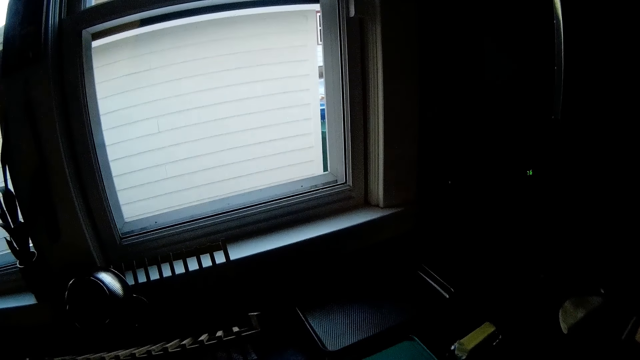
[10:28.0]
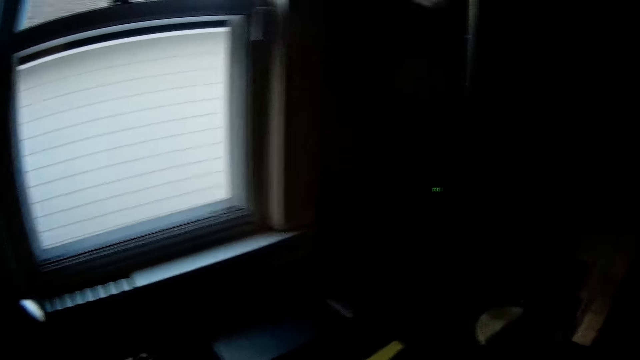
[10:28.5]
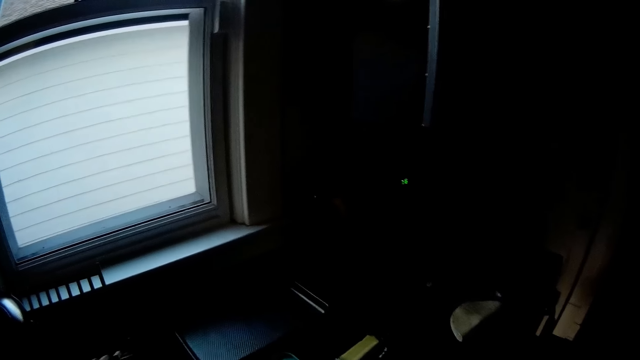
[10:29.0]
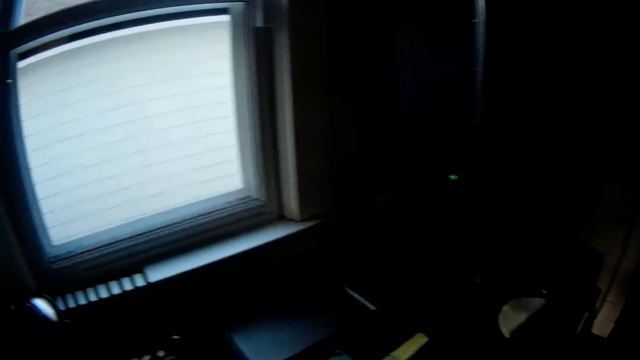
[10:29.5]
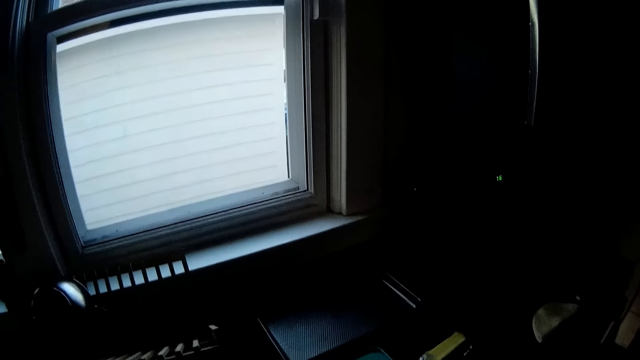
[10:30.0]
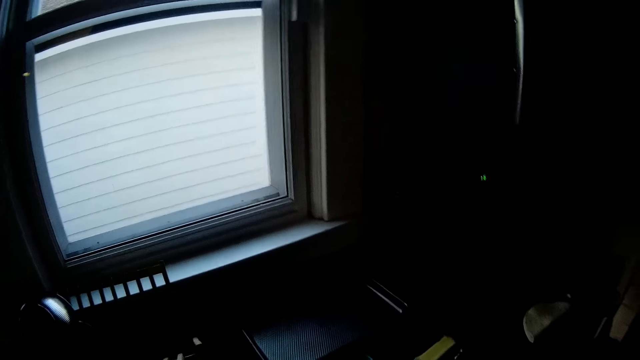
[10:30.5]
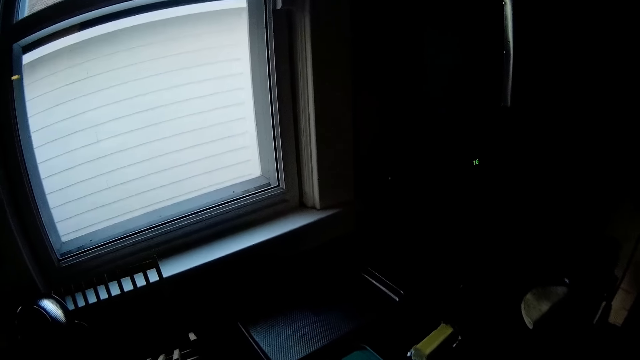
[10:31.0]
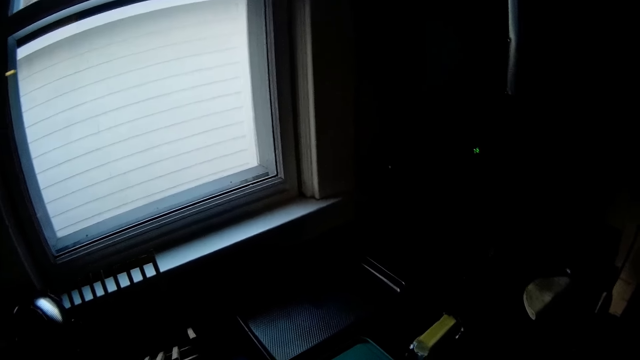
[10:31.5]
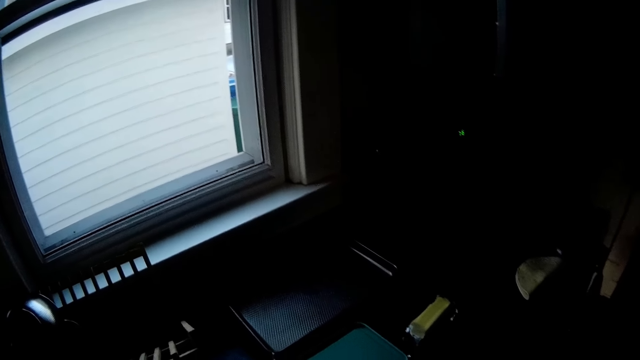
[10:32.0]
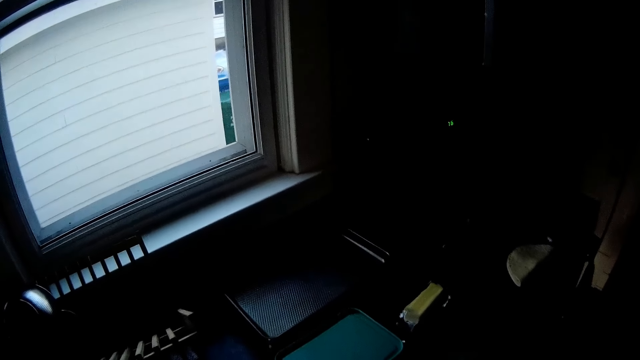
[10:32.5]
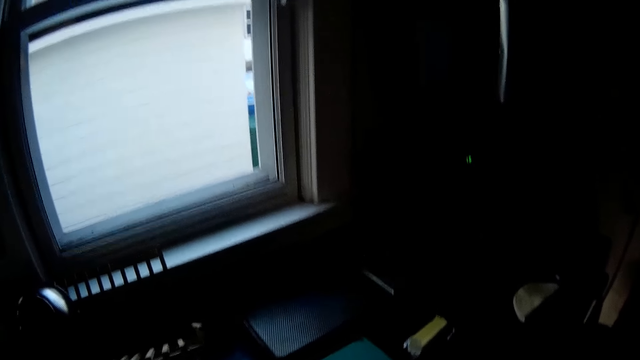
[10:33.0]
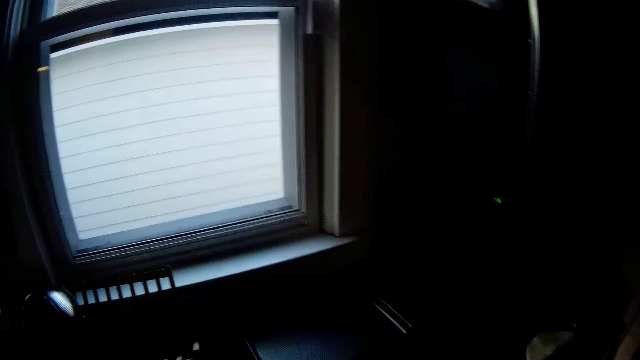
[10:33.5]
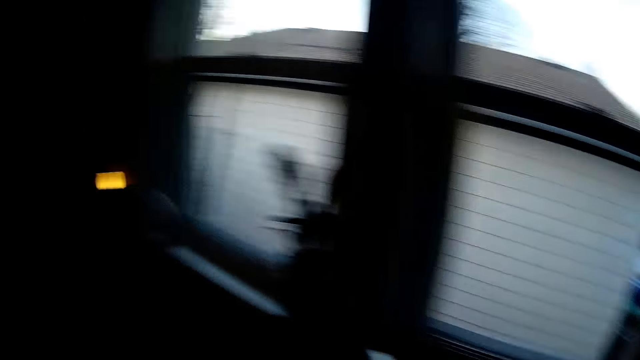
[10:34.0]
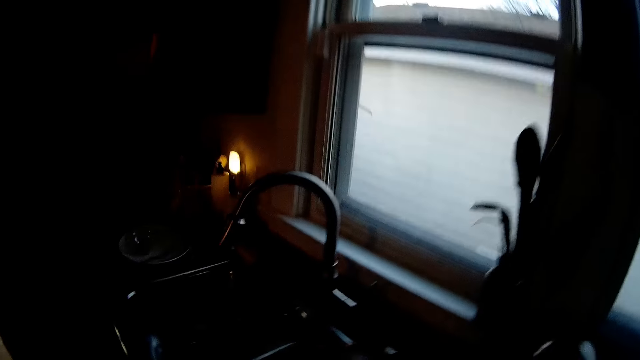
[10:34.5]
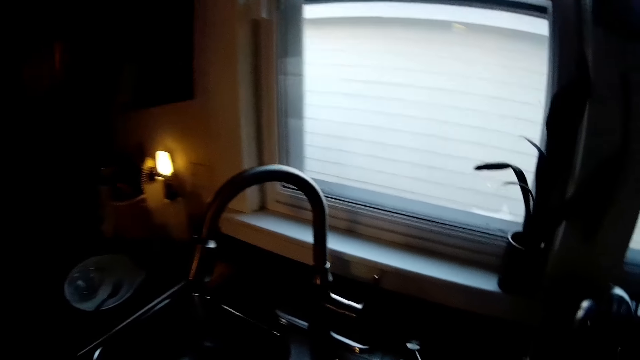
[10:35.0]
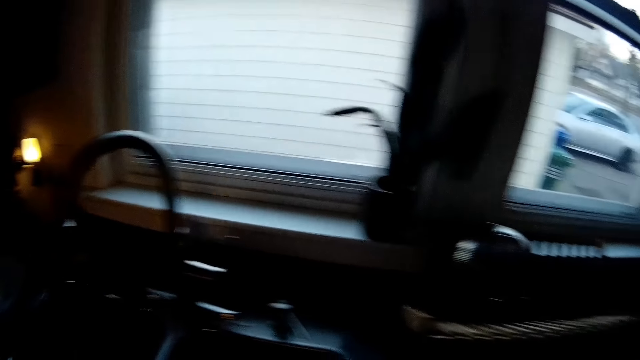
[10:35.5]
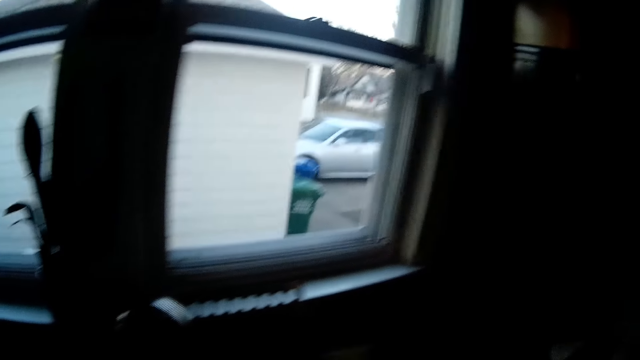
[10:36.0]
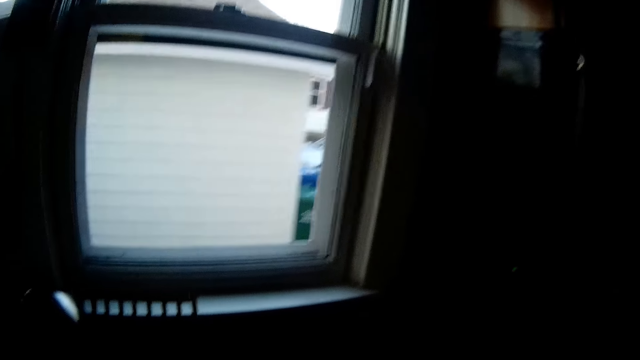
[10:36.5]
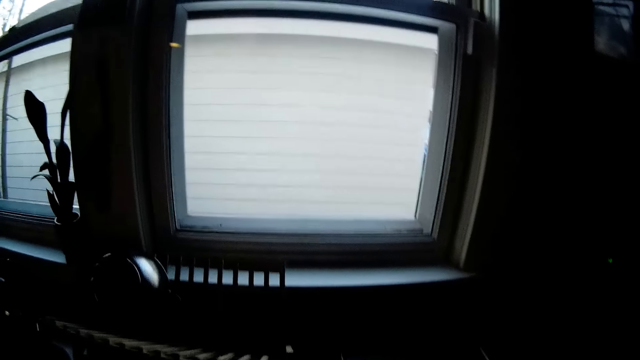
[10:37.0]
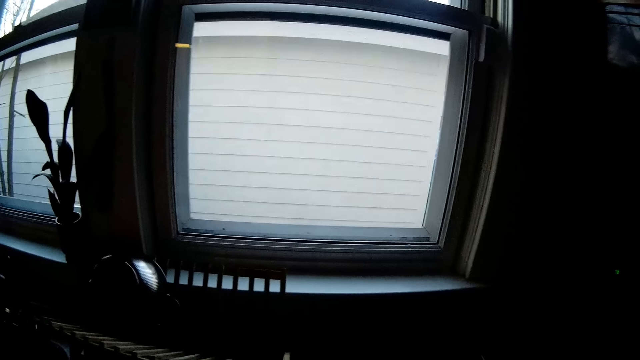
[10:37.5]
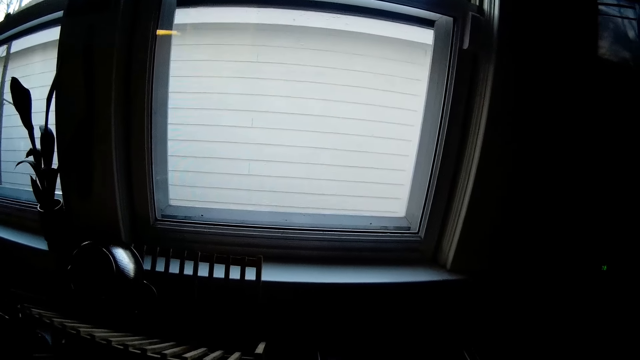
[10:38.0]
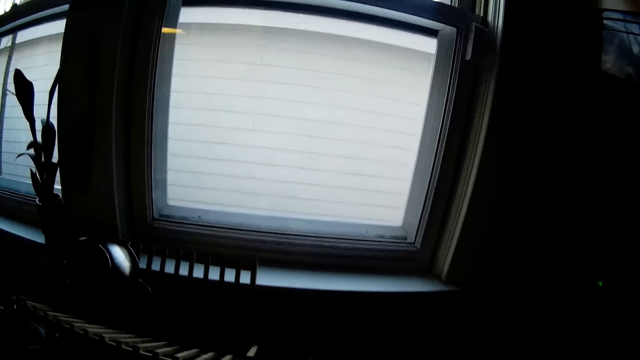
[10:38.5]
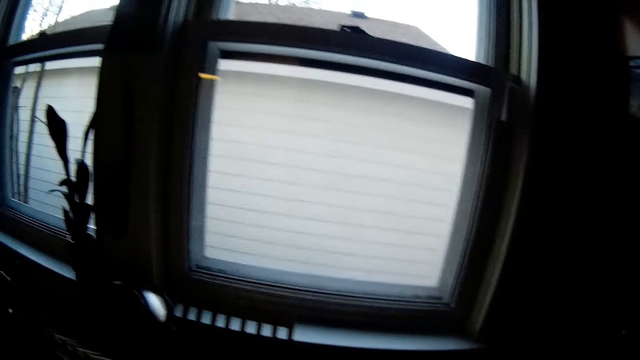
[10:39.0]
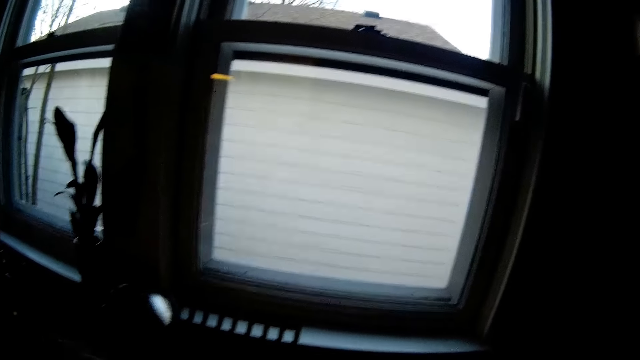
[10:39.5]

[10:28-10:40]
The camera wearer looks around. They look around again.

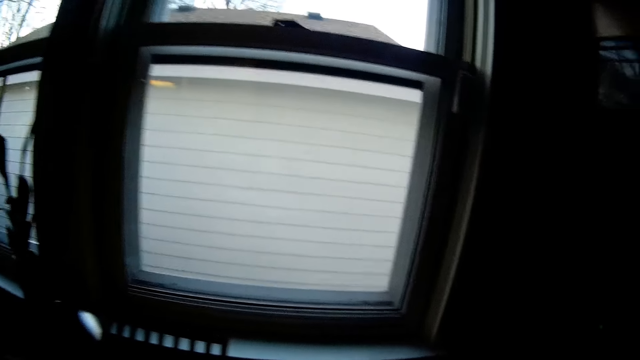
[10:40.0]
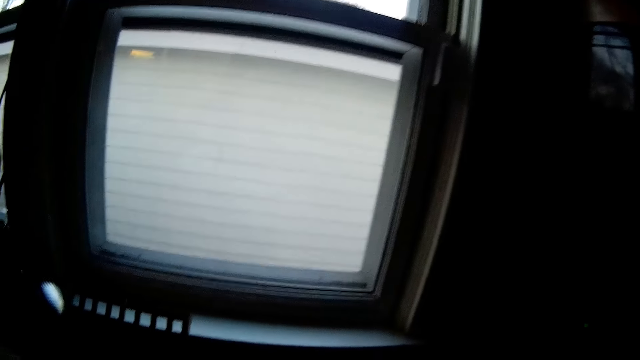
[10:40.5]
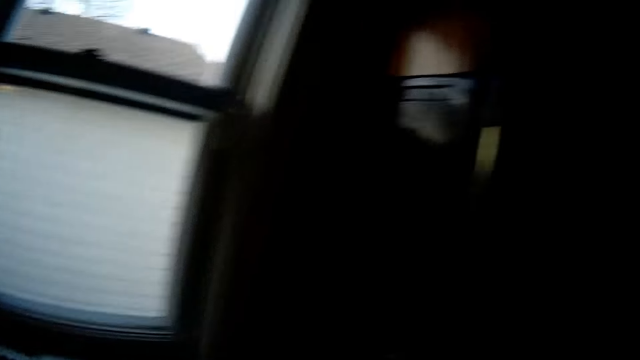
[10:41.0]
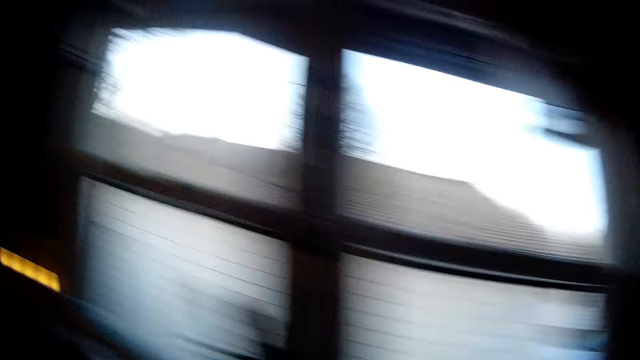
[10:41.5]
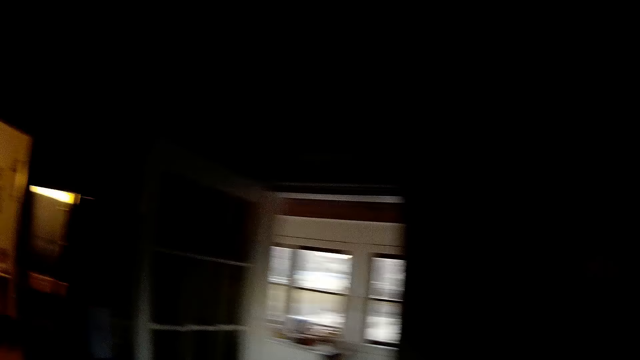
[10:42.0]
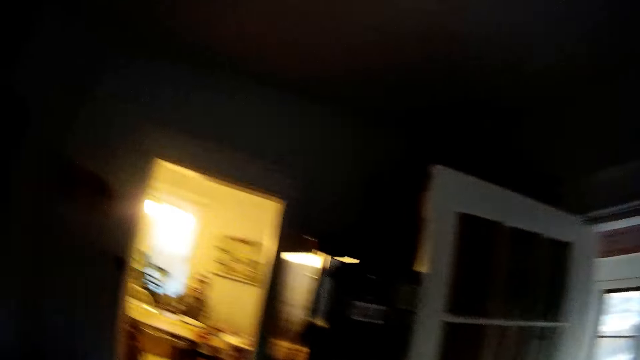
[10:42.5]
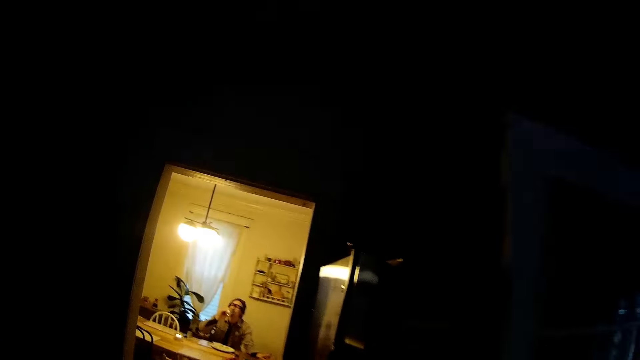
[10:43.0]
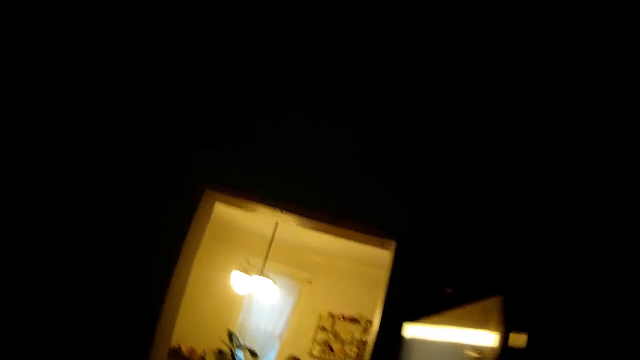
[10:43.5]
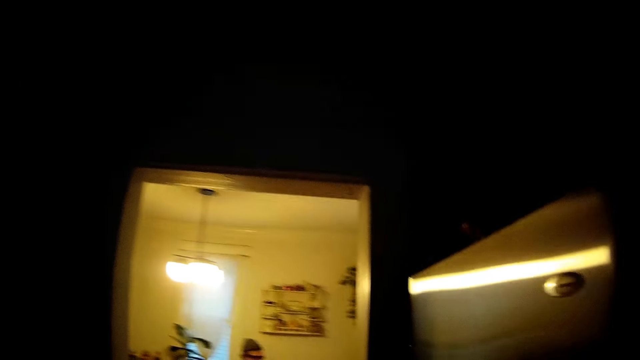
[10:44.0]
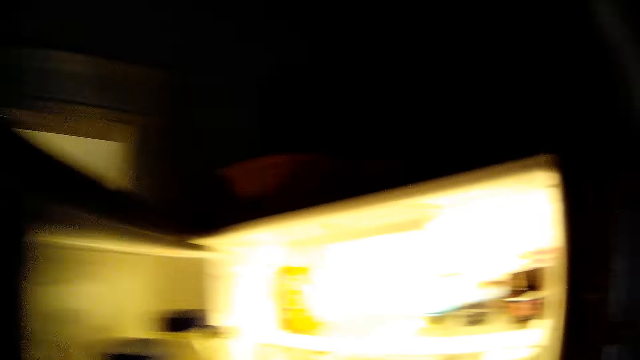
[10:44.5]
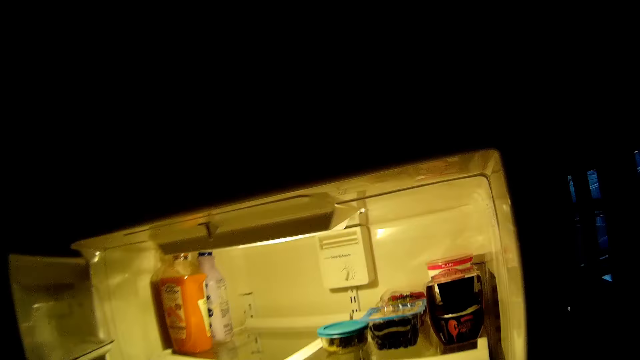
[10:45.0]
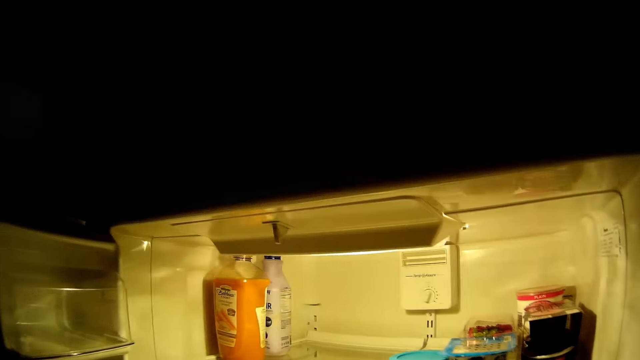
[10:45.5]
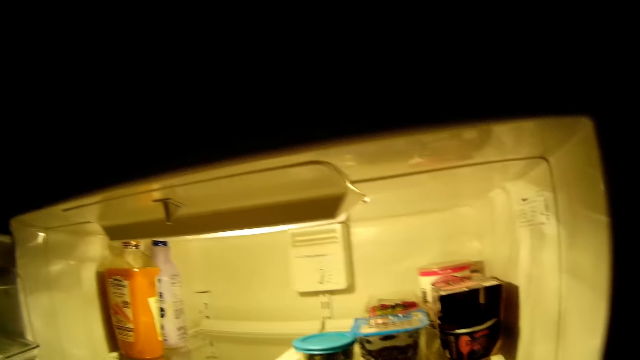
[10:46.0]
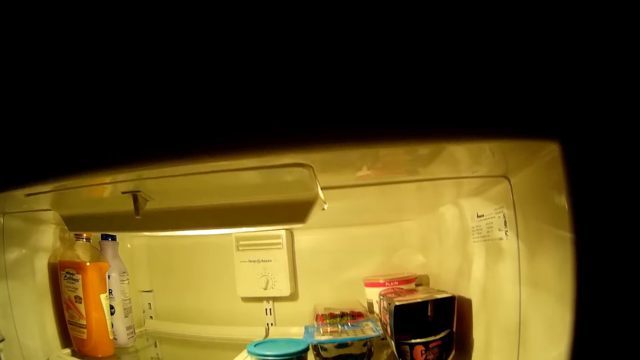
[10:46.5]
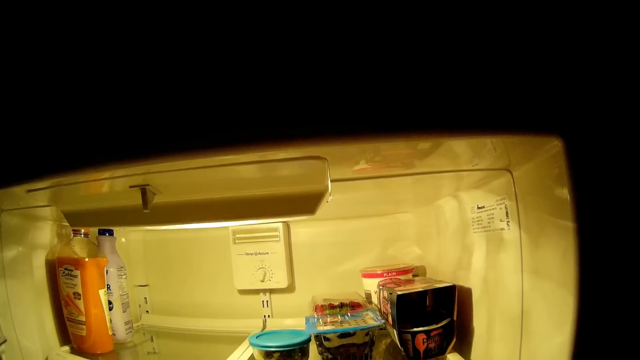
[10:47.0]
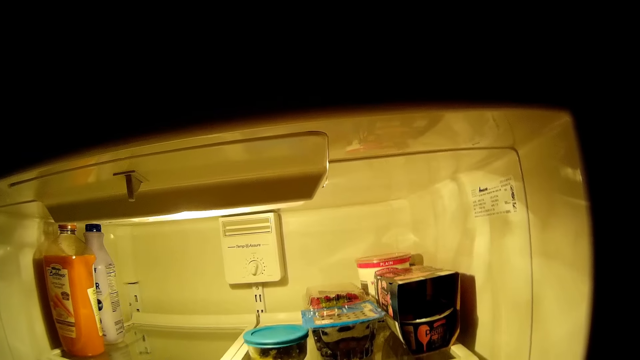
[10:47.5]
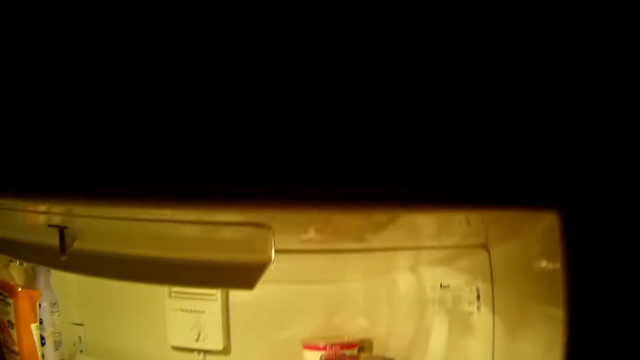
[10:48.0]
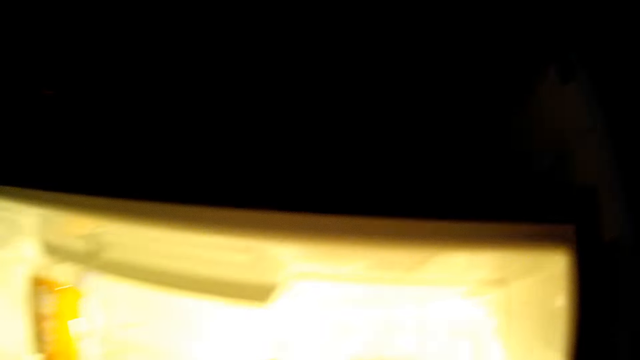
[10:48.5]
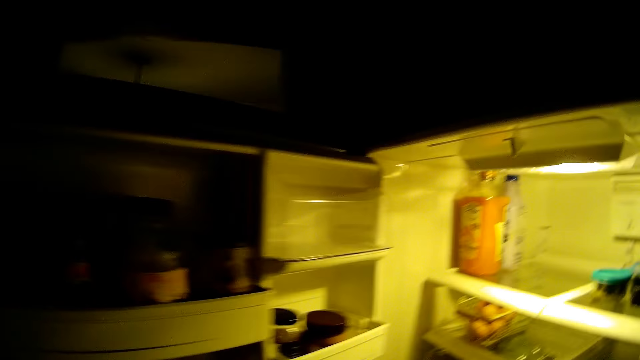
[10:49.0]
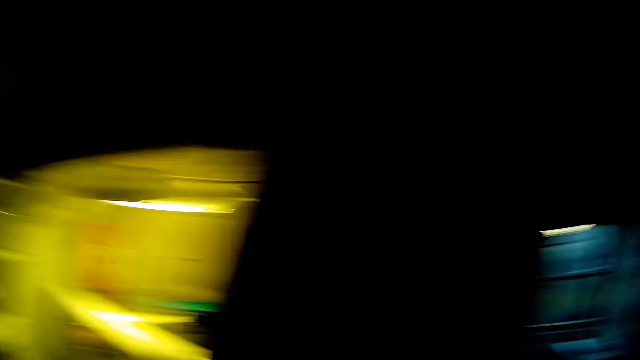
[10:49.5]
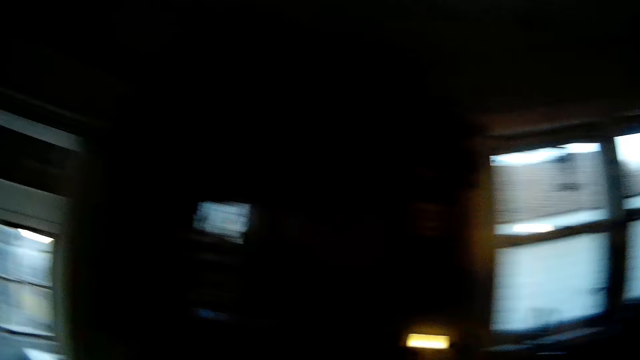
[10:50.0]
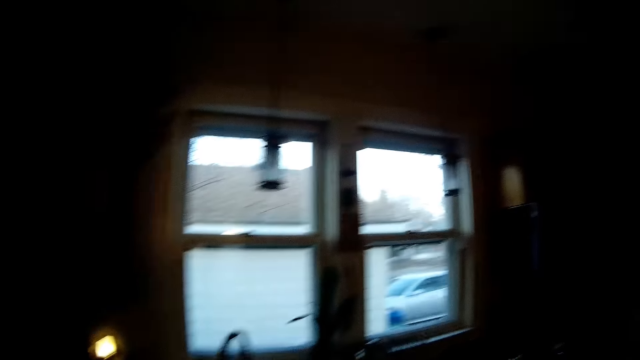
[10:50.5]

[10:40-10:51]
The camera wearer walks around. She opens the door of the fridge with her left hand.
